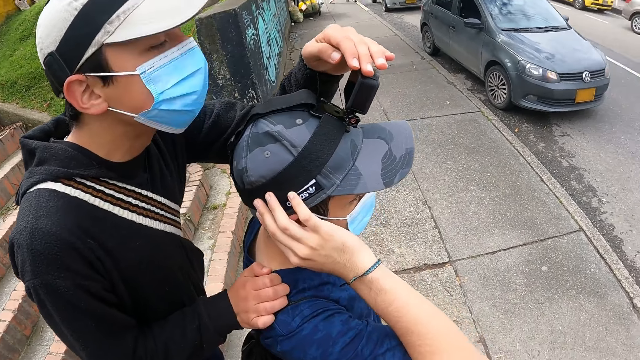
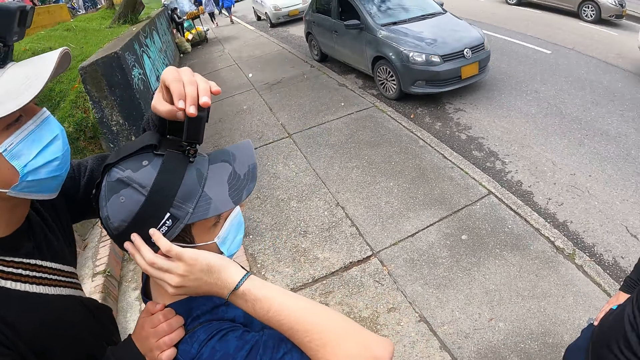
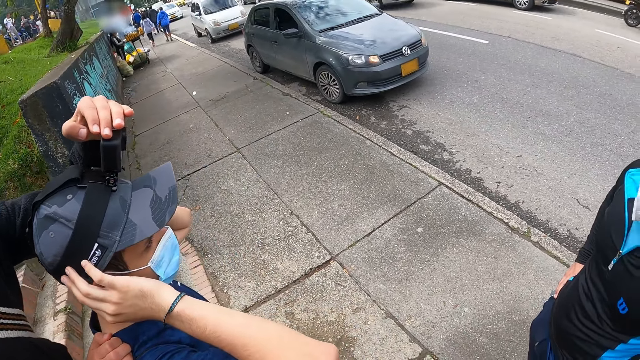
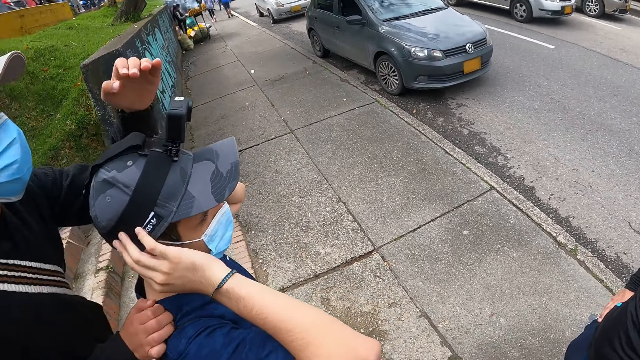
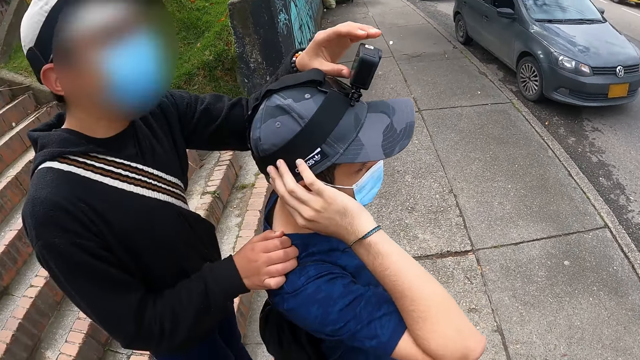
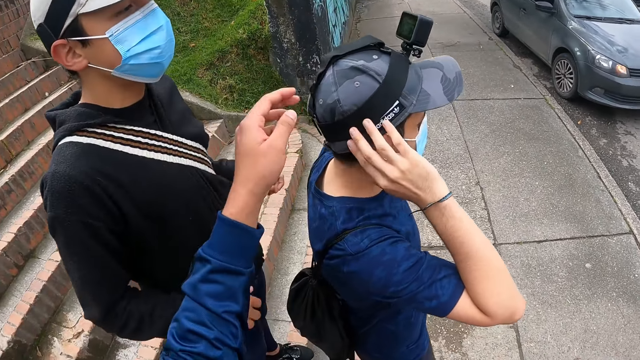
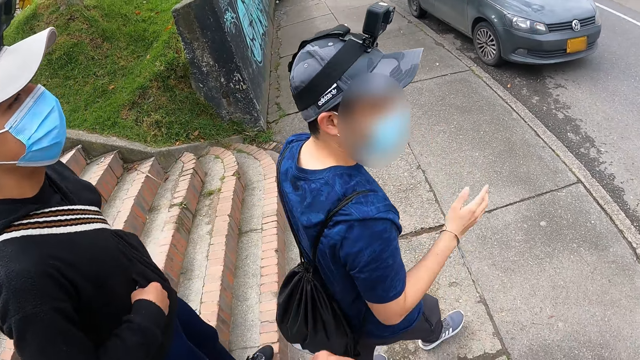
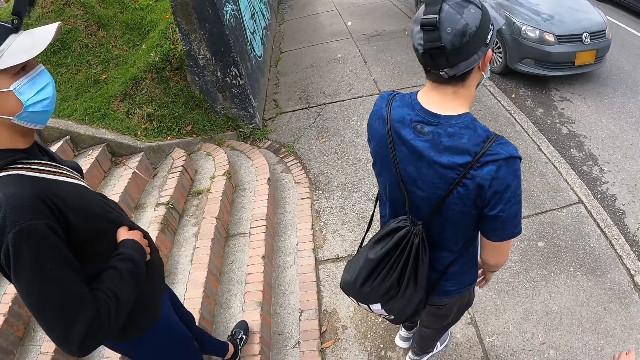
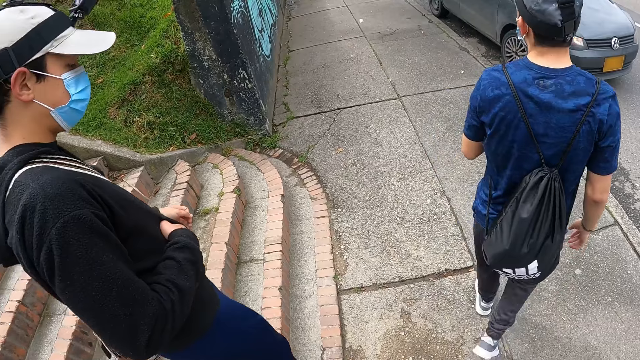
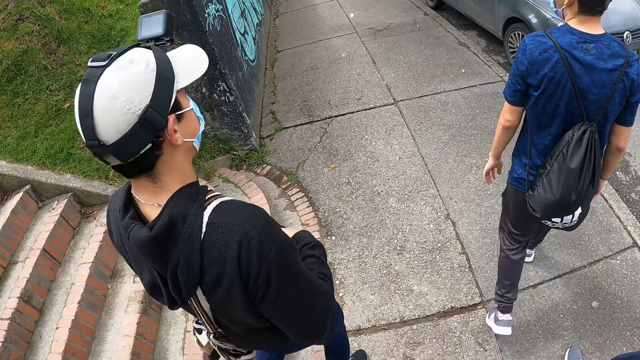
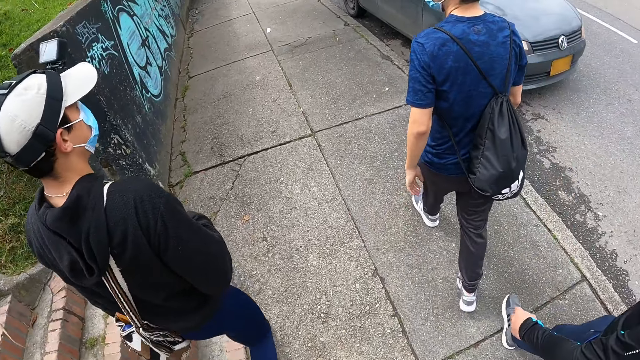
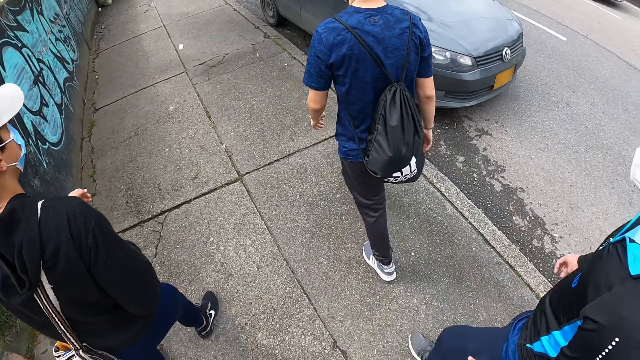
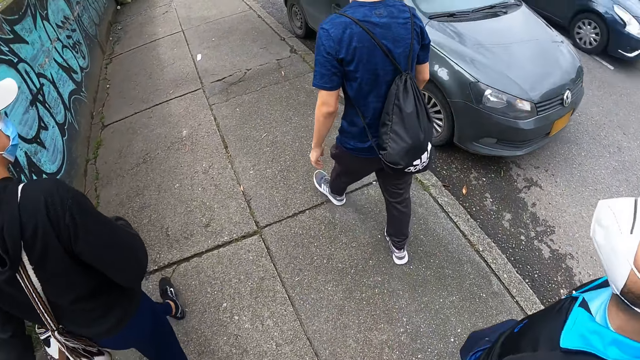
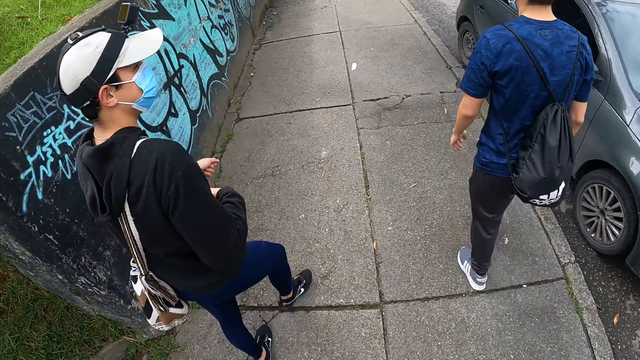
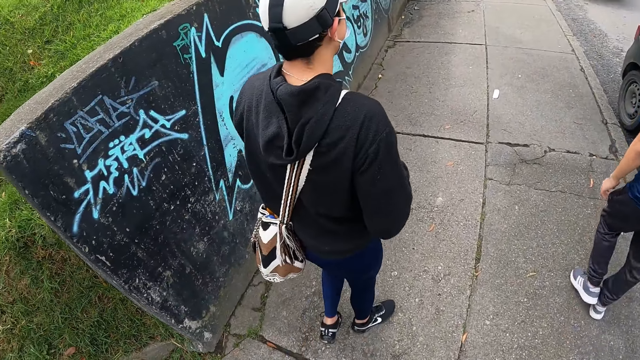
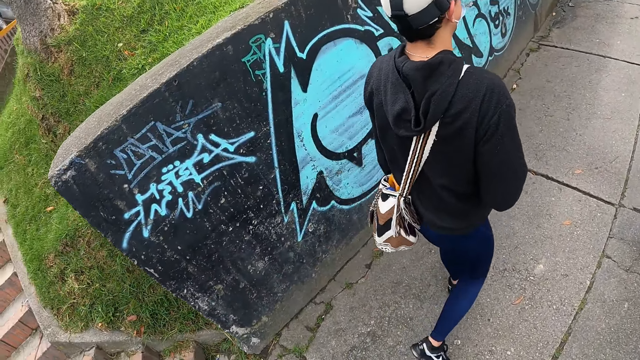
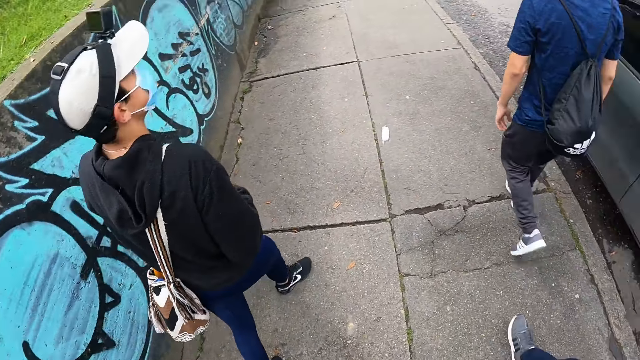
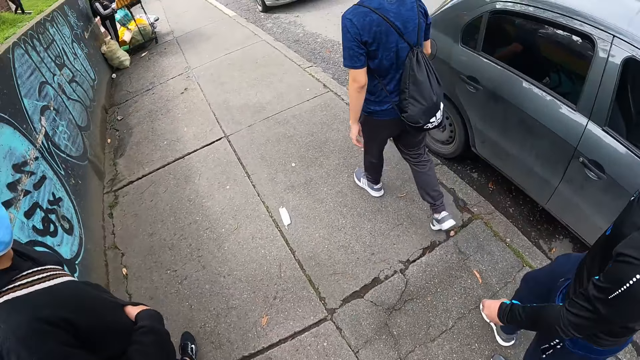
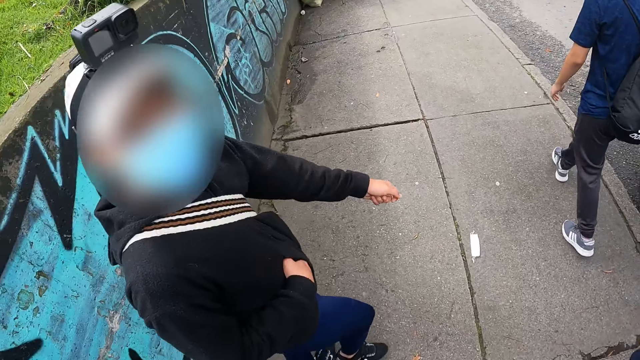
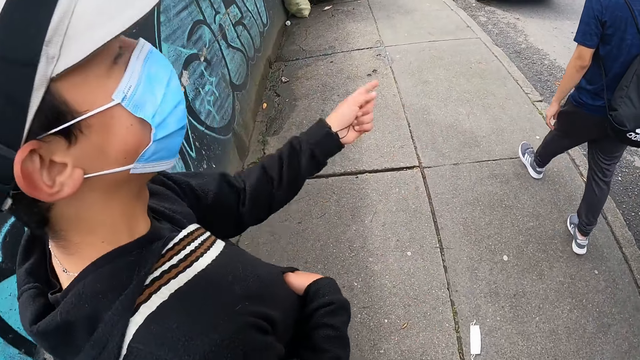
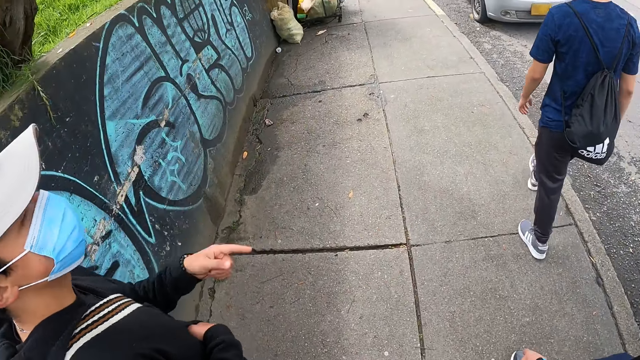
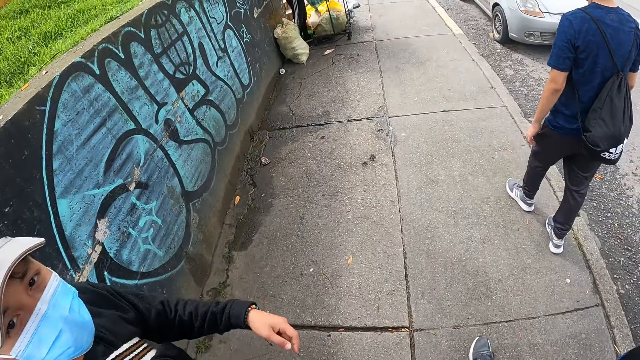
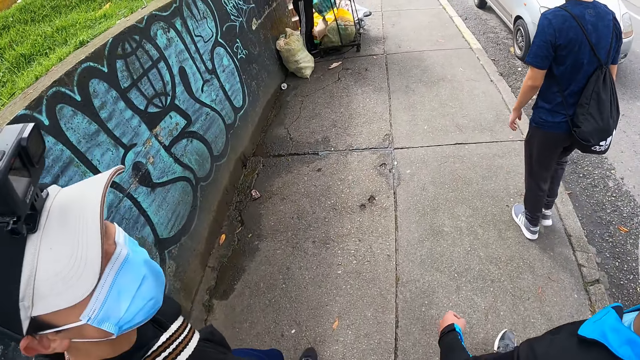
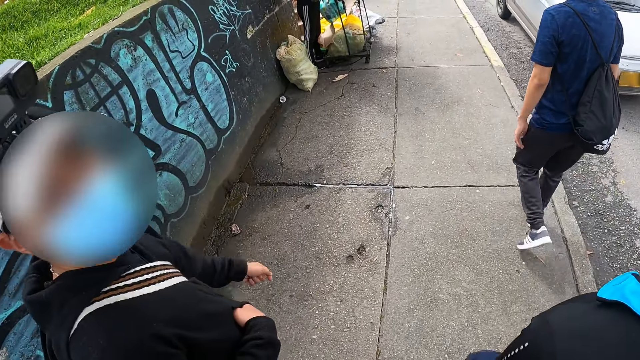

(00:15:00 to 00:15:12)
The camera wearer touches a person's head camera. They walk down the street with the man, a woman and another man.

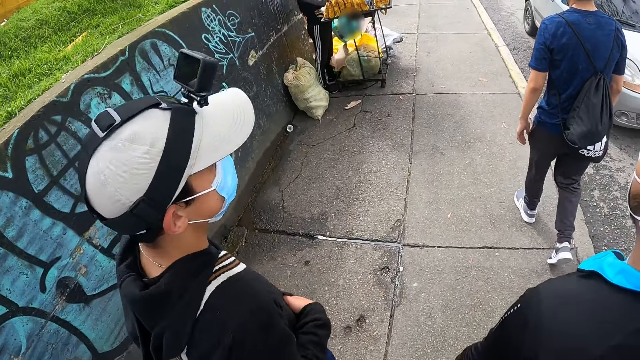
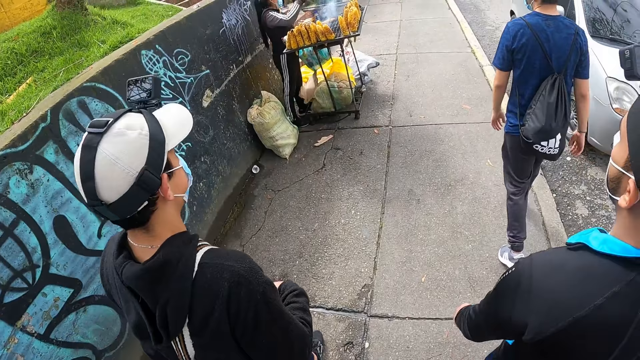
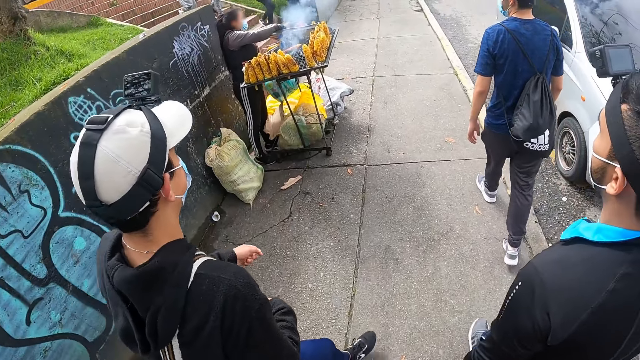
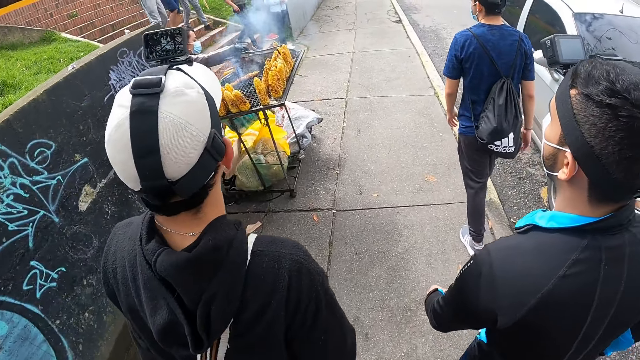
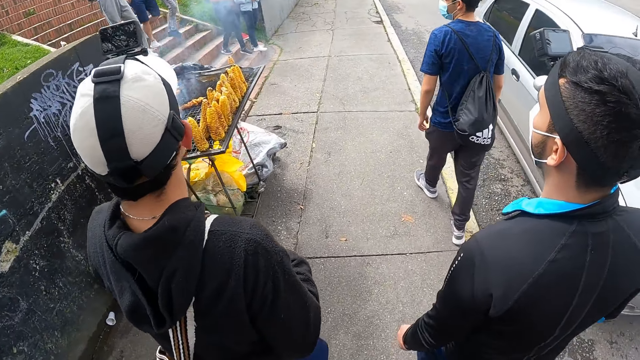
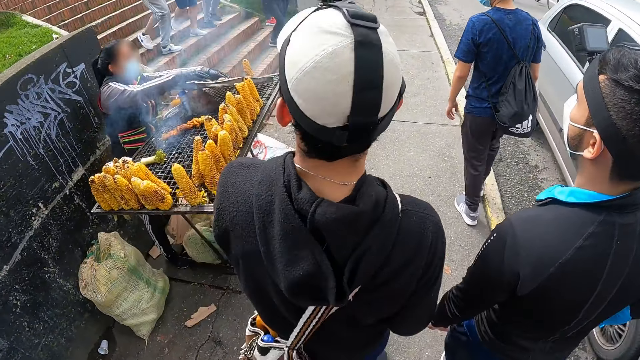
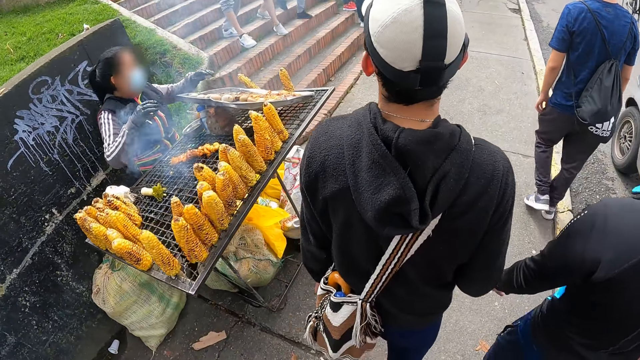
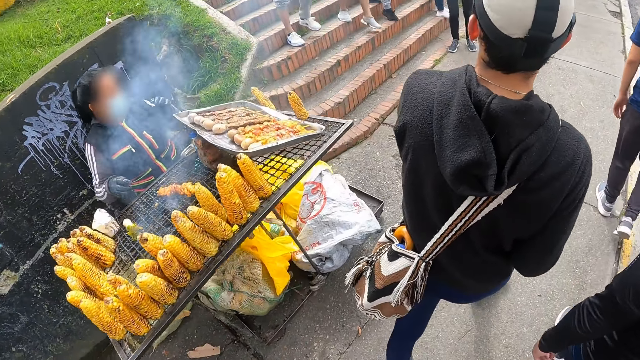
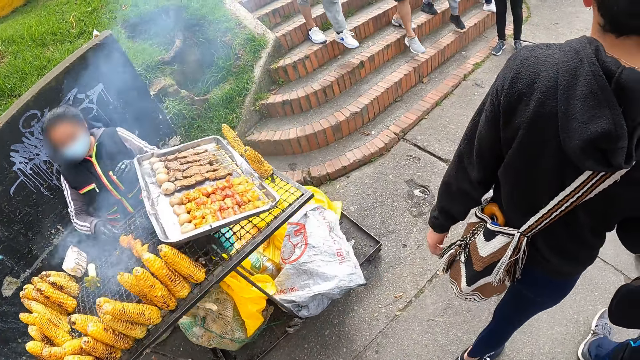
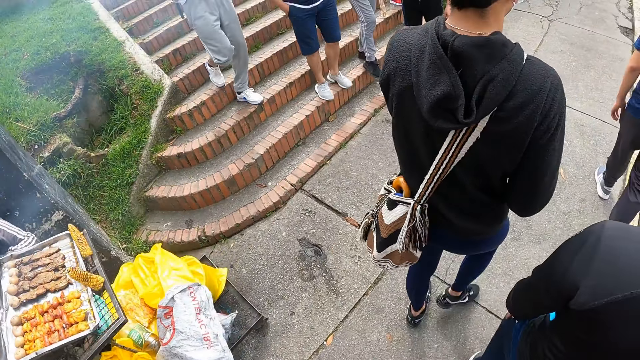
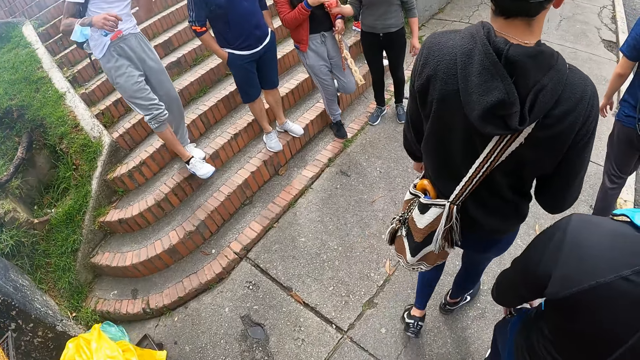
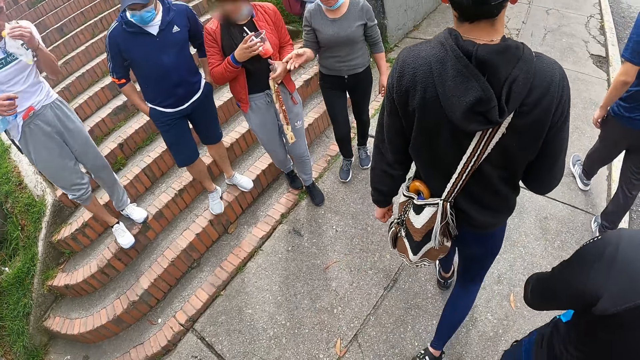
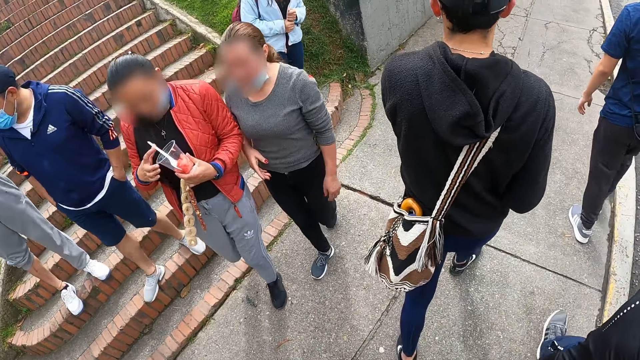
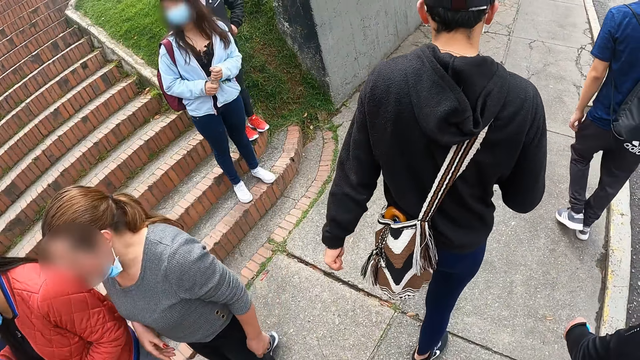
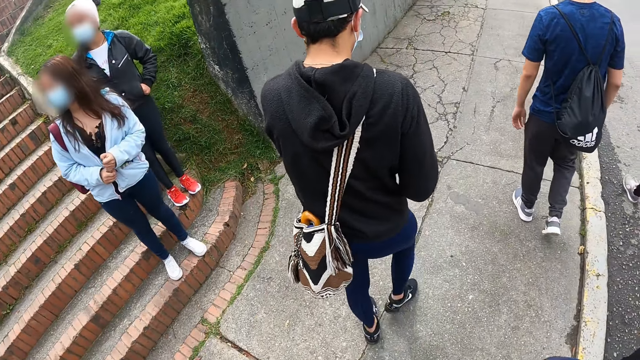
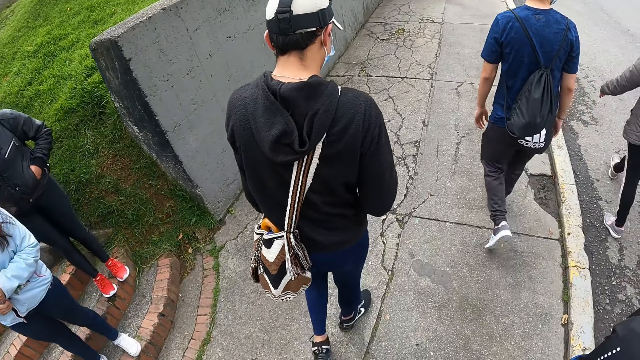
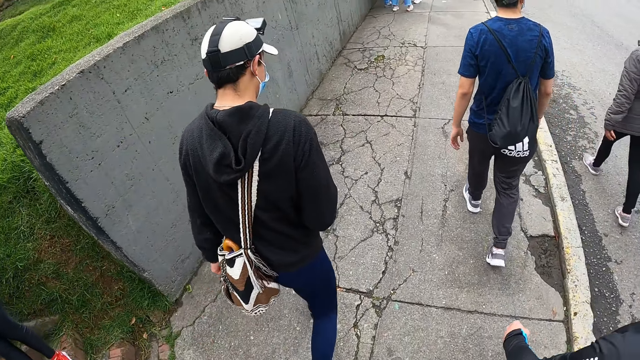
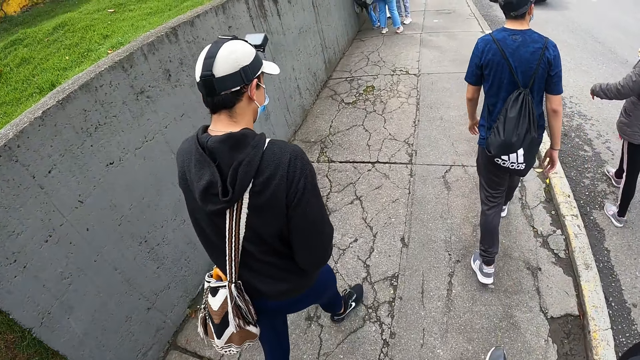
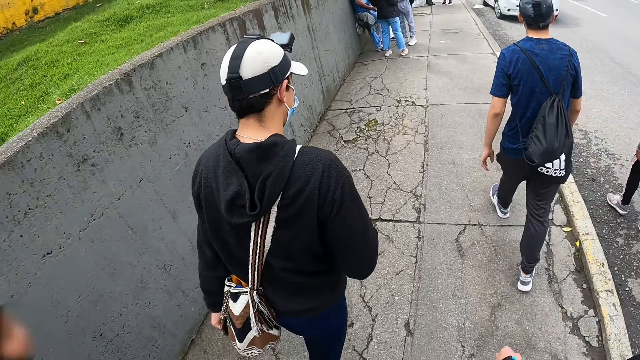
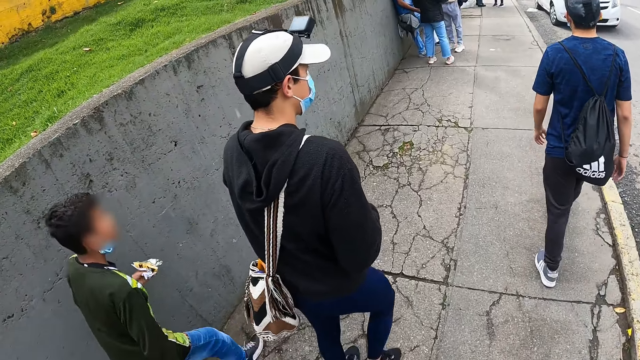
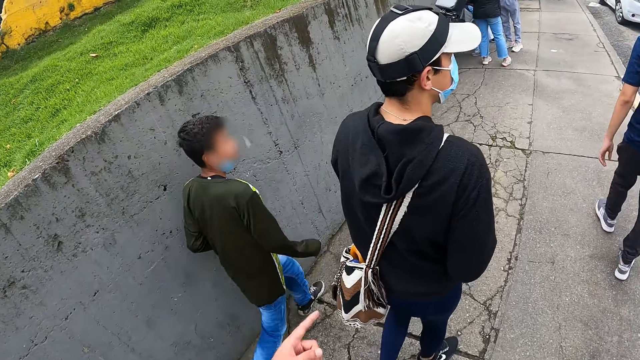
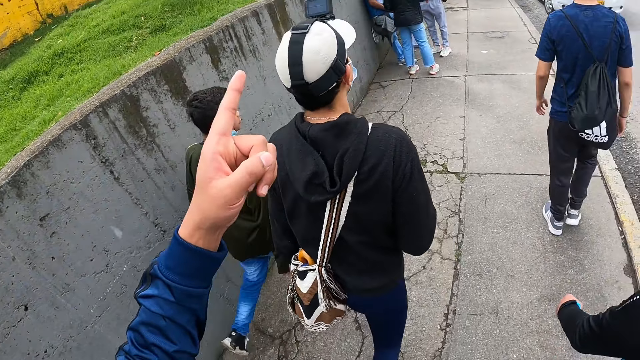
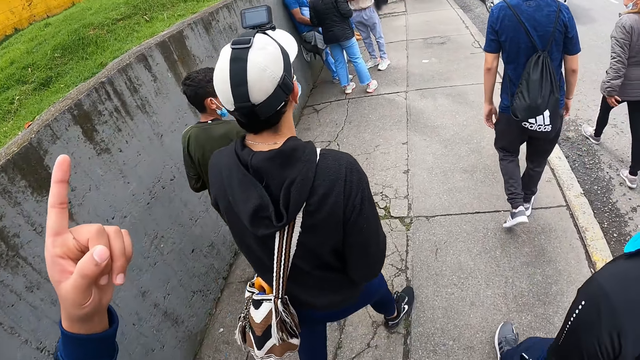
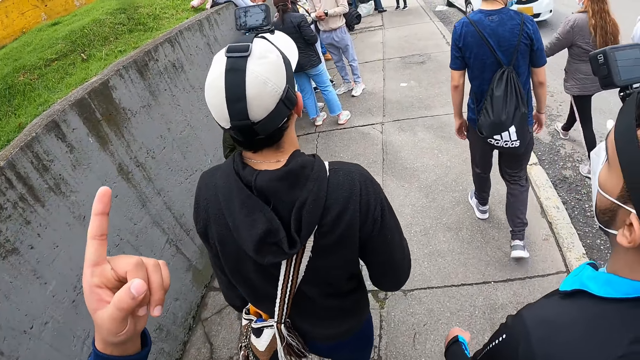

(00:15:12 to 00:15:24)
A man, another man, a woman and another woman walk past the camera wearer. The camera wearer raises a hand. He raises a hand again. Another man walks past the camera wearer. The camera wearer points his left hand upwards.
